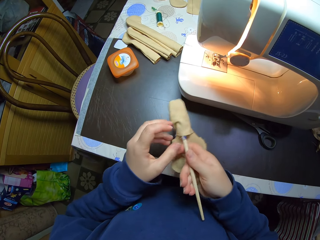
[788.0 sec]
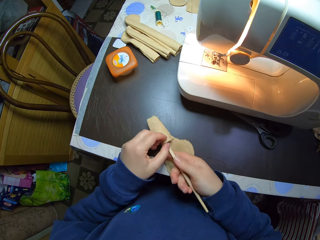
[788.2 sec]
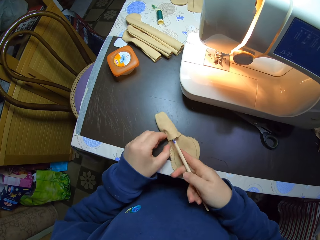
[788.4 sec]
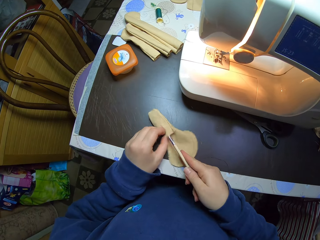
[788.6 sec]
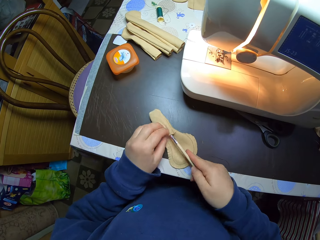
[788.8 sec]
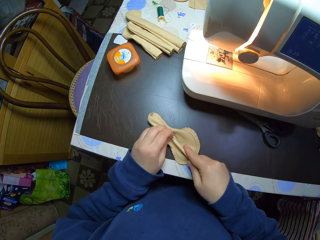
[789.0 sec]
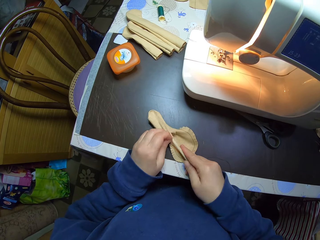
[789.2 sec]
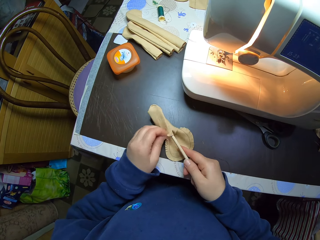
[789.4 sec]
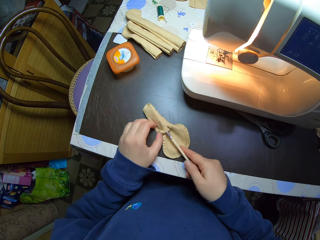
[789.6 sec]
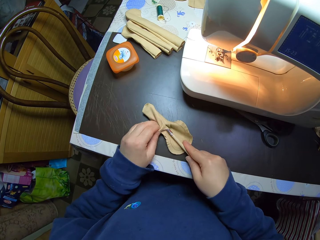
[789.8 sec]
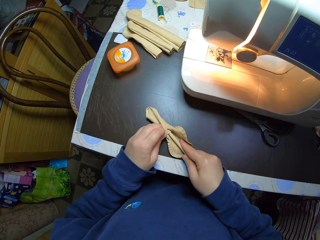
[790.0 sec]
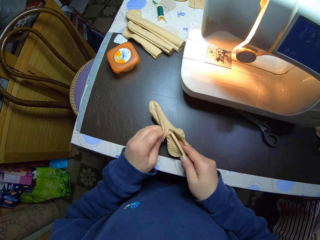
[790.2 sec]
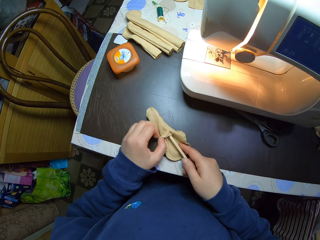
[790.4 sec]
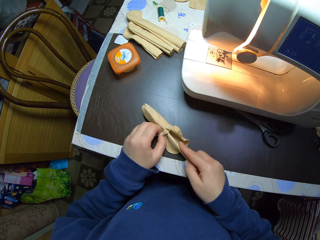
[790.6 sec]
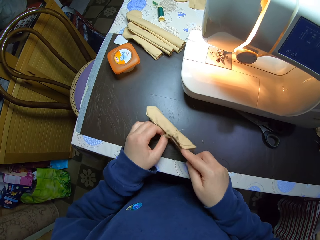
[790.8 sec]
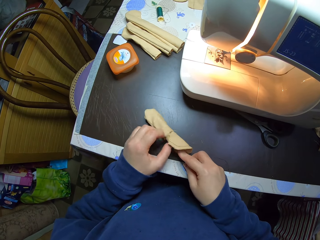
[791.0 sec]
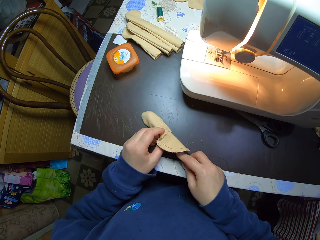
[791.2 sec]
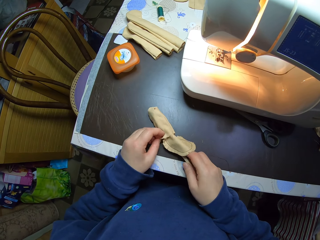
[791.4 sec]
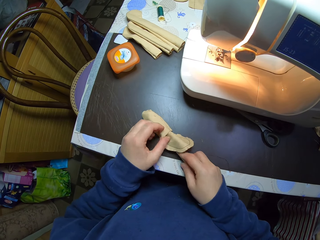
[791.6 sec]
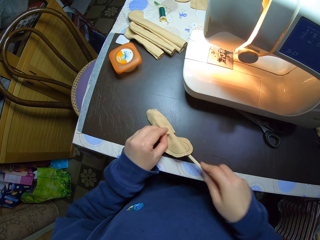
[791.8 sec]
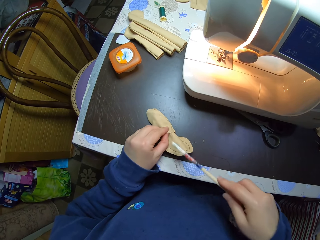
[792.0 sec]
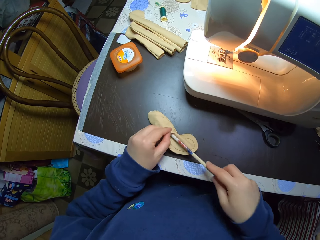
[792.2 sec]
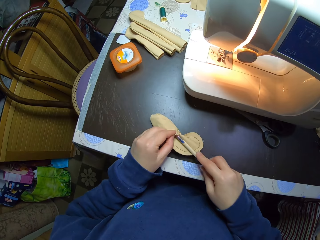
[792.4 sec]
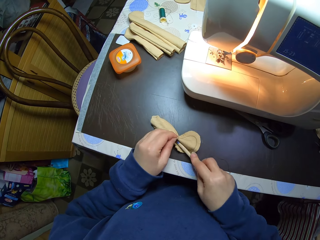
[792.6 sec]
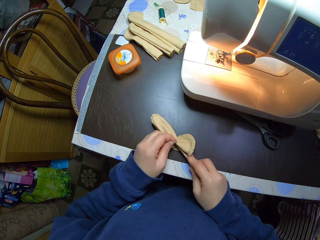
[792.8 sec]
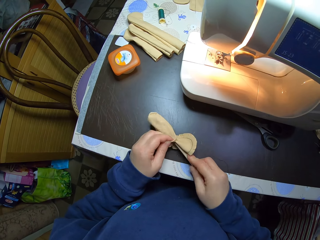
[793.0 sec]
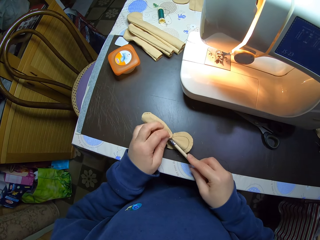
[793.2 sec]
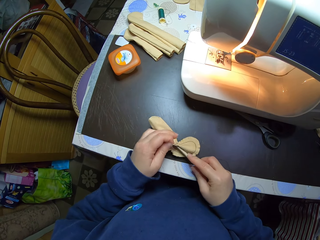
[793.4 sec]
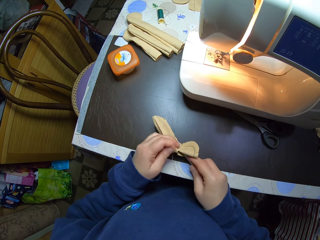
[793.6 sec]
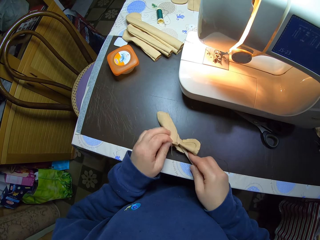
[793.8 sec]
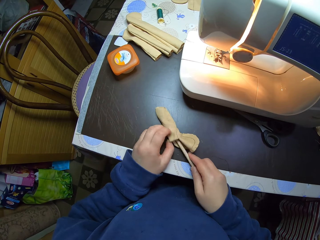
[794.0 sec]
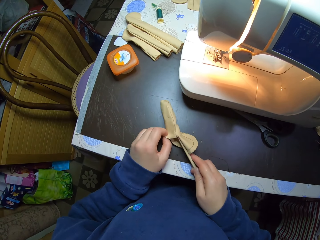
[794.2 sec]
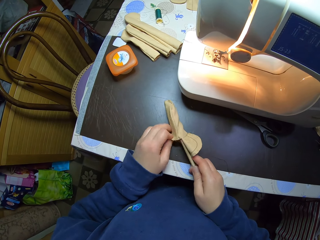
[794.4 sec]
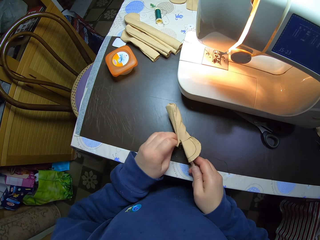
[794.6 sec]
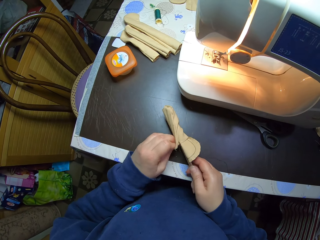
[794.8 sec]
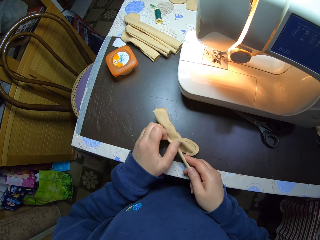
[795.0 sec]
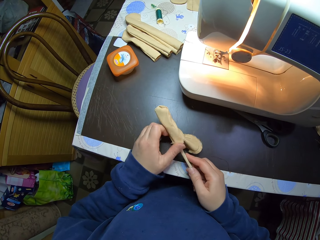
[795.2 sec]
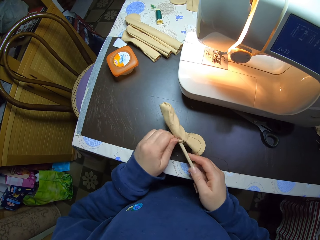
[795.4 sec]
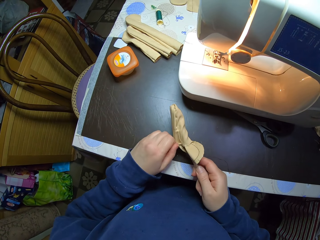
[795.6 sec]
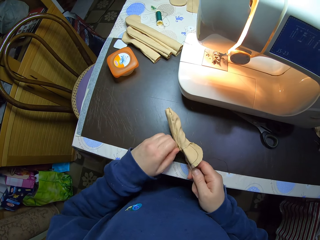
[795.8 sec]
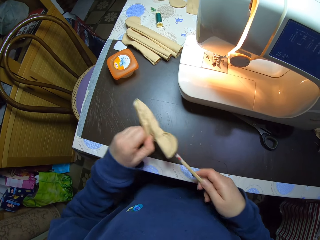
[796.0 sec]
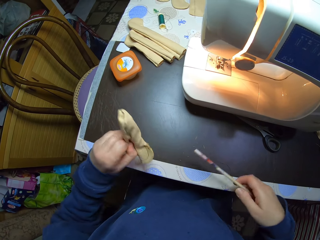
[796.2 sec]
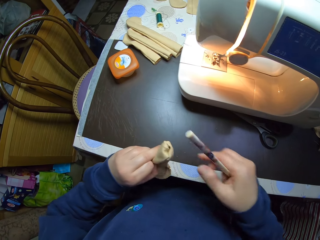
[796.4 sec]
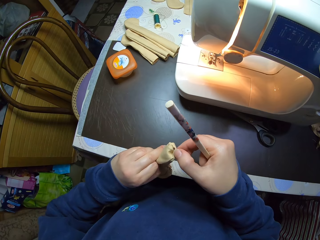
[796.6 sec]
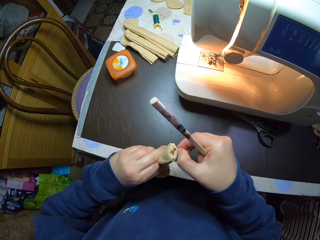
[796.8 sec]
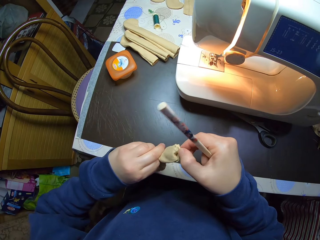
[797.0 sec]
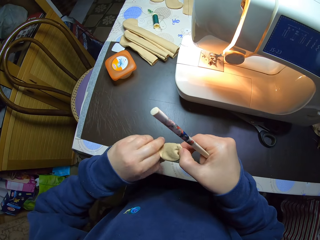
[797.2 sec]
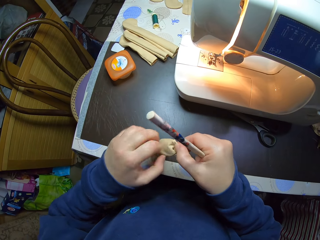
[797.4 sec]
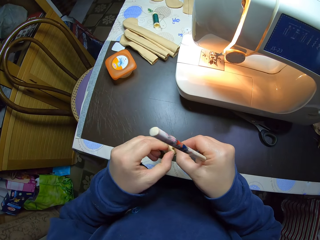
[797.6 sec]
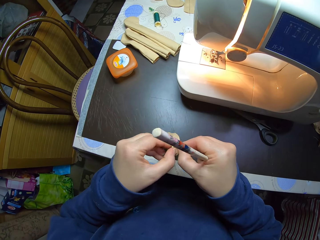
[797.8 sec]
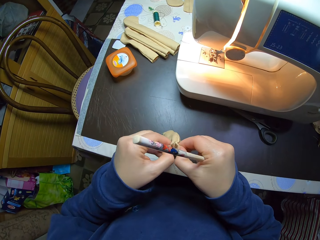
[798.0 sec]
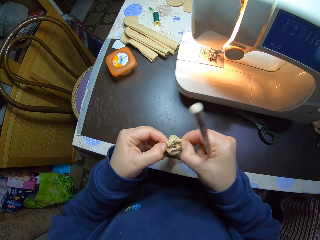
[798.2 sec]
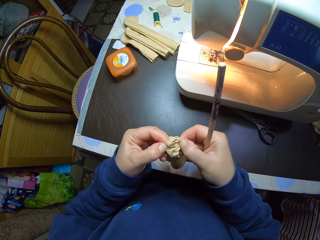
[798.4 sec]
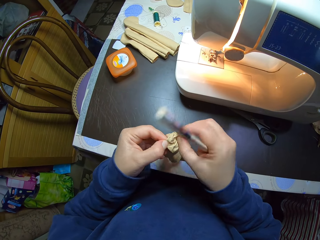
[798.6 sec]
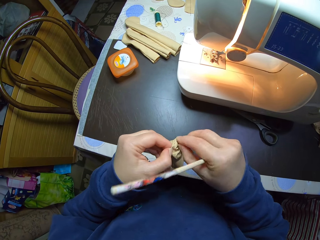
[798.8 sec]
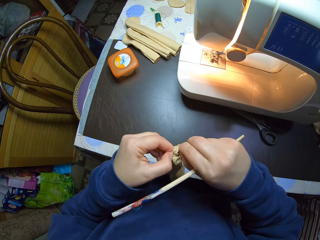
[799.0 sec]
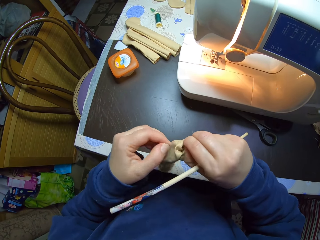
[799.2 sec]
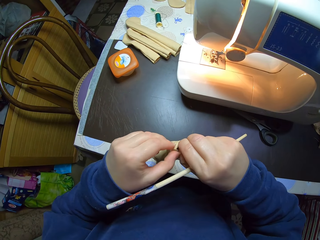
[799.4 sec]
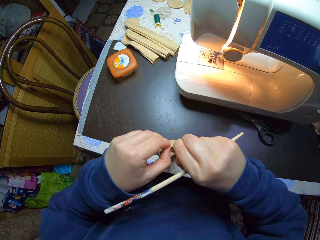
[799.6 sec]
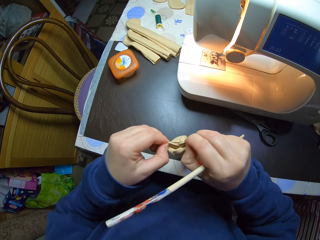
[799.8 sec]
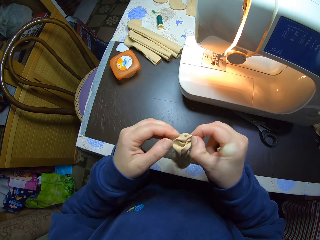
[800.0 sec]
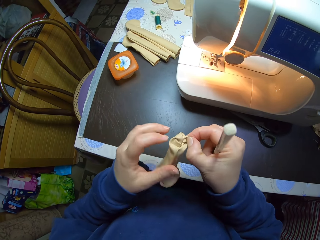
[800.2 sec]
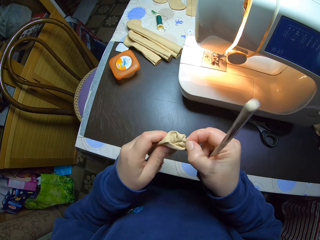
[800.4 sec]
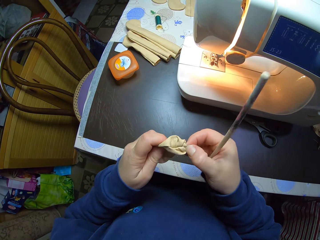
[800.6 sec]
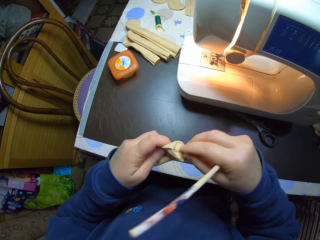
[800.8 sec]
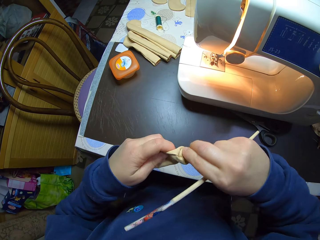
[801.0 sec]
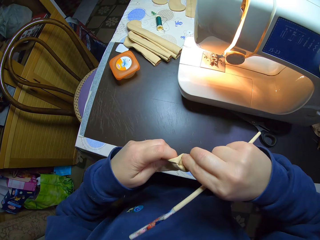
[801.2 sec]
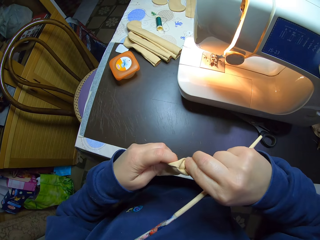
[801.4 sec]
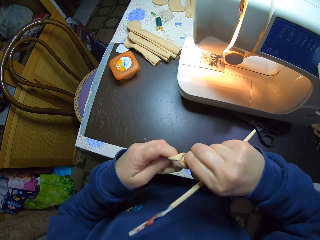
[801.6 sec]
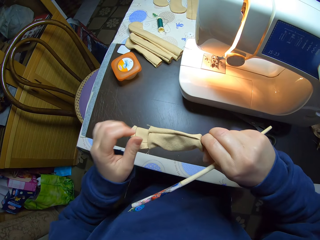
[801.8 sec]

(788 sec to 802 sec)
The camera wearer drops the material on the table with both hands. She adjusts the material on the table with both hands. She picks up the material on the table with her left hand. She pulls the inner part of the pencil bag. She pulls out the stick from the pencil bag. She adjusts the material with both hands.

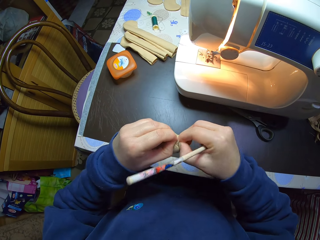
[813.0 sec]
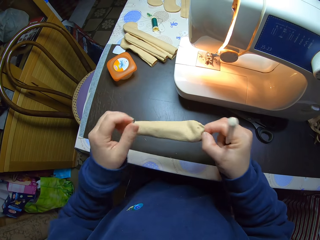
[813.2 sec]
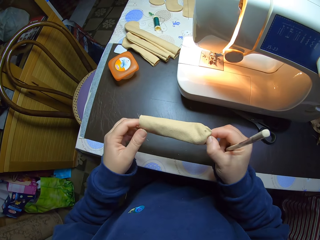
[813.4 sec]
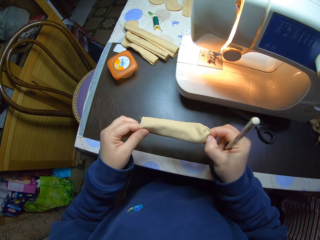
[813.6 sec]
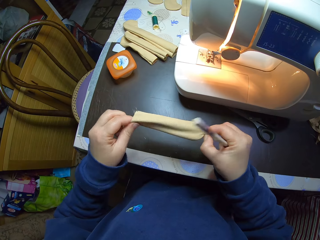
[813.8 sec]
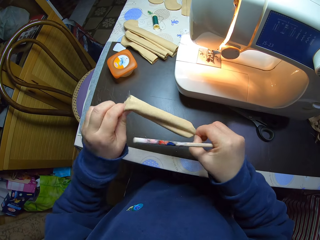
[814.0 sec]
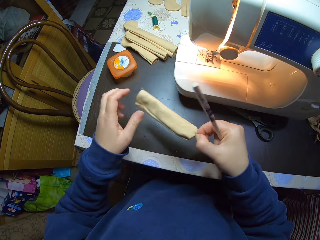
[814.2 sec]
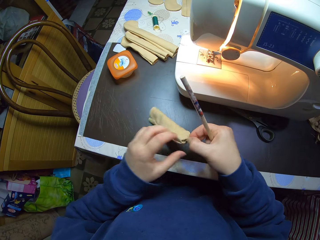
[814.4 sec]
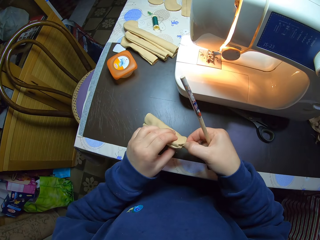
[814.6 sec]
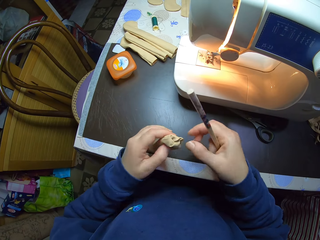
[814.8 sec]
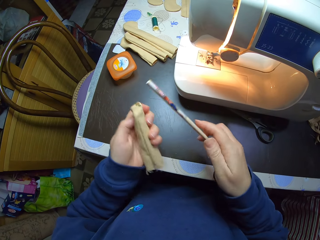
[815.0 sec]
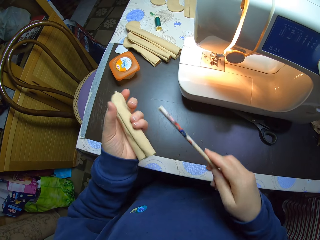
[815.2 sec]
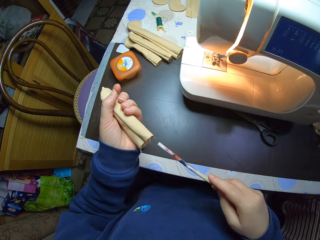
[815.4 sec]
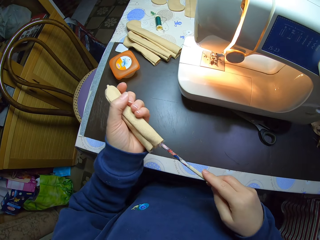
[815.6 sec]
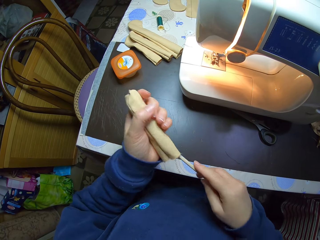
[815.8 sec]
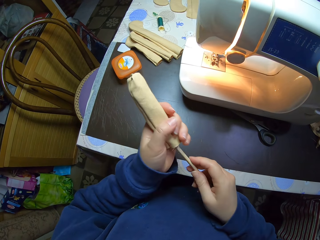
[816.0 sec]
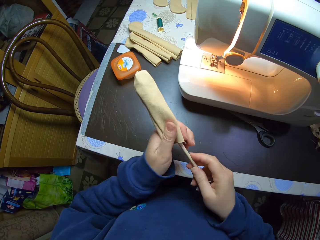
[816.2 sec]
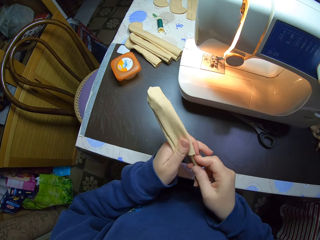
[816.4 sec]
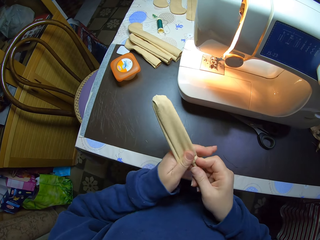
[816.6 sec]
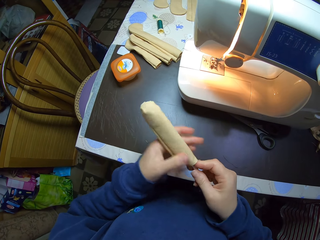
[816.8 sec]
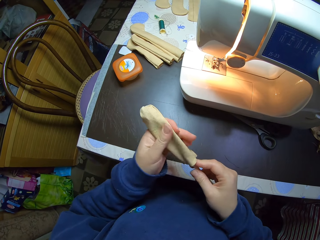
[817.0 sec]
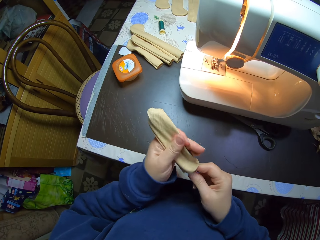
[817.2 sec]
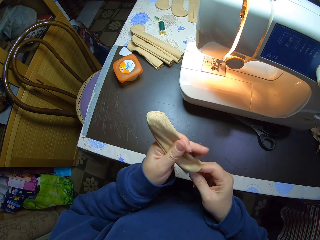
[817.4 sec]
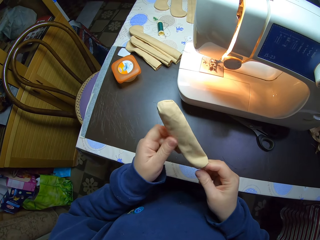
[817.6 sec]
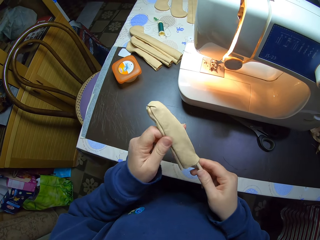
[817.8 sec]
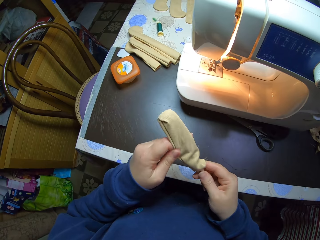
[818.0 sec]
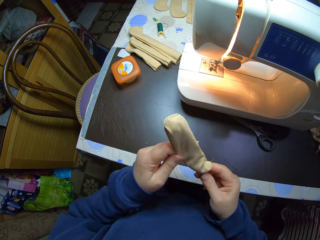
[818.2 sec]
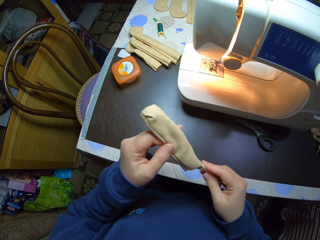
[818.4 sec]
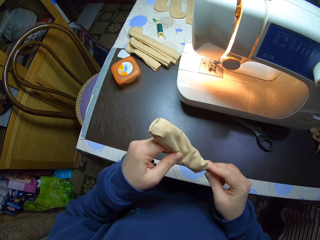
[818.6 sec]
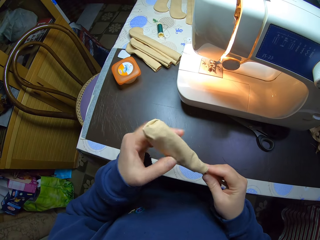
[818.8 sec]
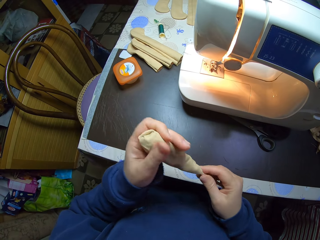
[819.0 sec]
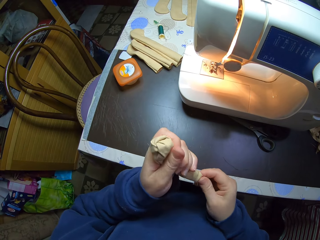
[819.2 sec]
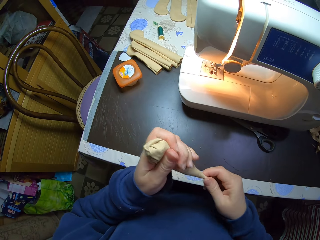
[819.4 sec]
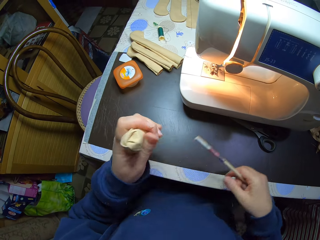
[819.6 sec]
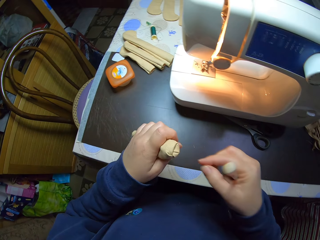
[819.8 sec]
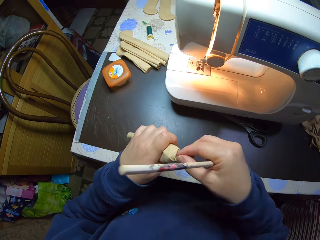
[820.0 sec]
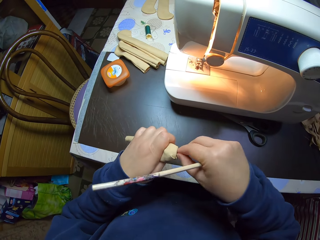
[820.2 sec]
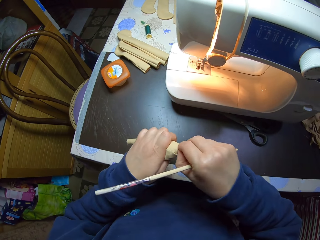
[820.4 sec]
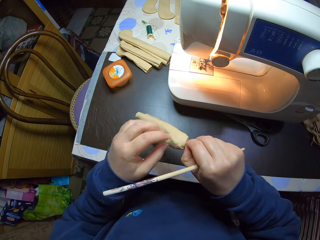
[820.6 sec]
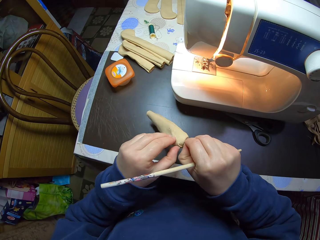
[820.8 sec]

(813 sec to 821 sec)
The camera wearer puts the stick in the pencil bag. She adjusts the material with the pencil in her right hand. She pulls the inner part of the pencil bag.
